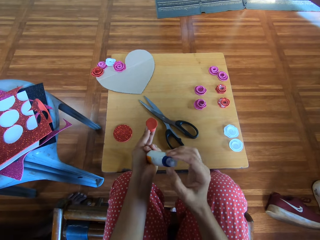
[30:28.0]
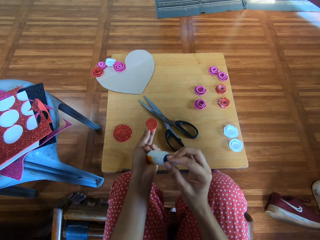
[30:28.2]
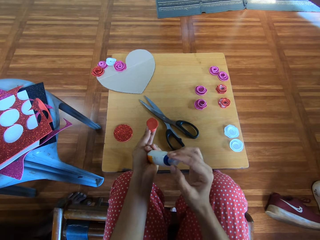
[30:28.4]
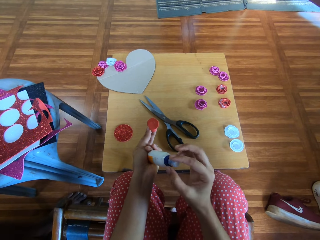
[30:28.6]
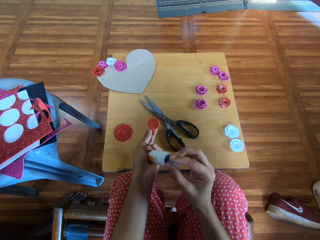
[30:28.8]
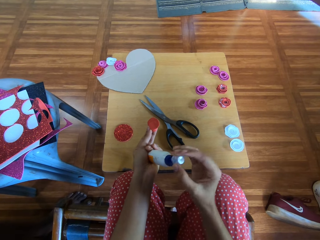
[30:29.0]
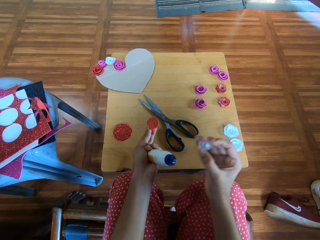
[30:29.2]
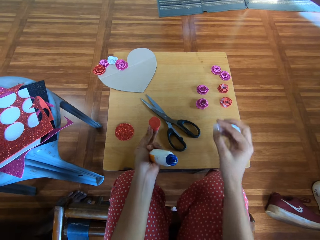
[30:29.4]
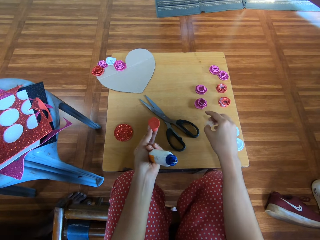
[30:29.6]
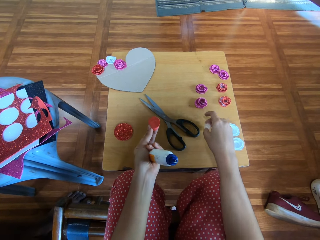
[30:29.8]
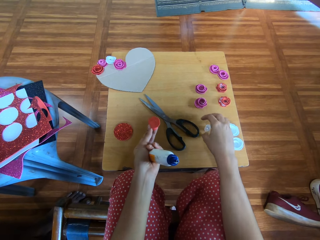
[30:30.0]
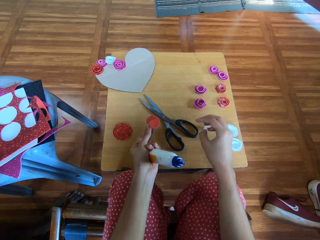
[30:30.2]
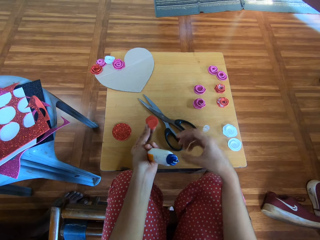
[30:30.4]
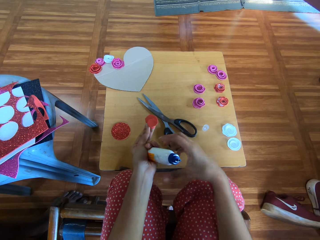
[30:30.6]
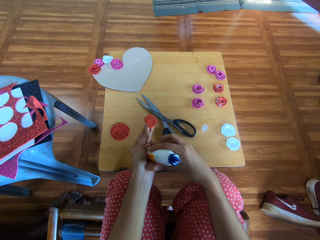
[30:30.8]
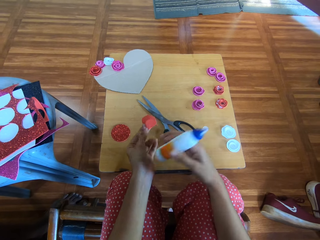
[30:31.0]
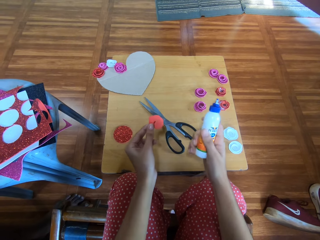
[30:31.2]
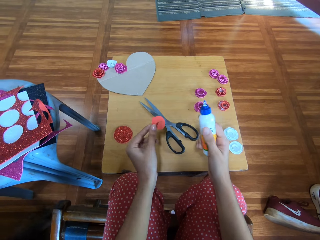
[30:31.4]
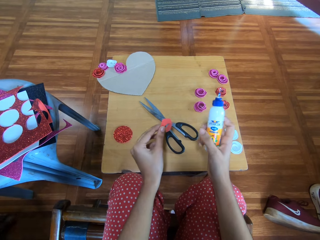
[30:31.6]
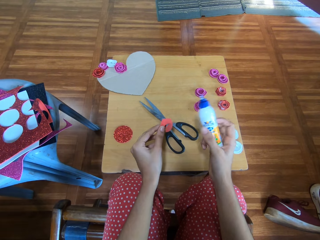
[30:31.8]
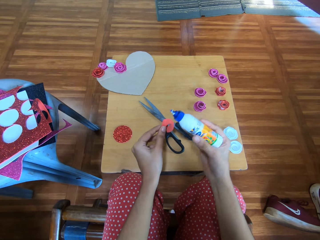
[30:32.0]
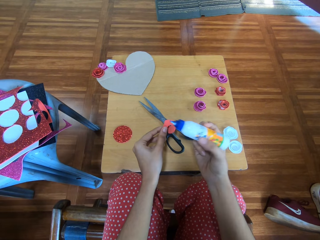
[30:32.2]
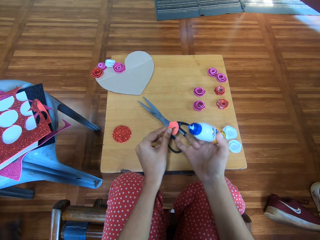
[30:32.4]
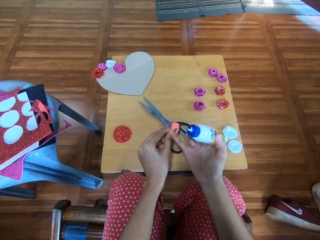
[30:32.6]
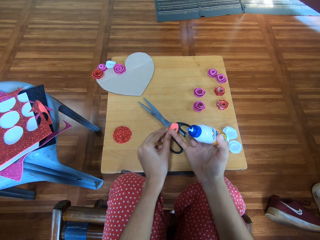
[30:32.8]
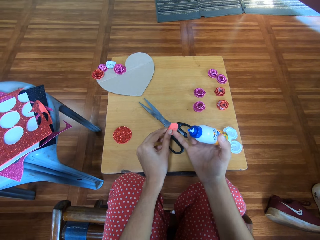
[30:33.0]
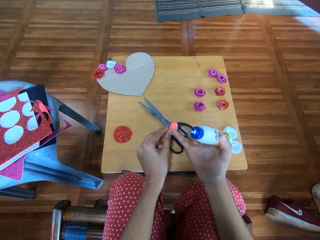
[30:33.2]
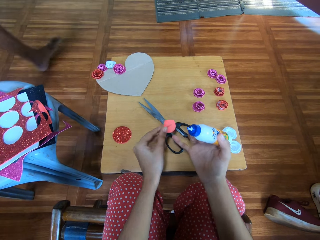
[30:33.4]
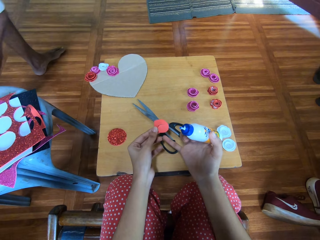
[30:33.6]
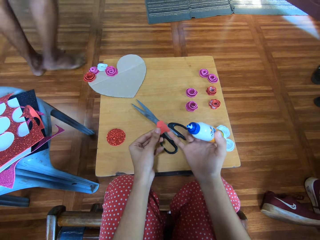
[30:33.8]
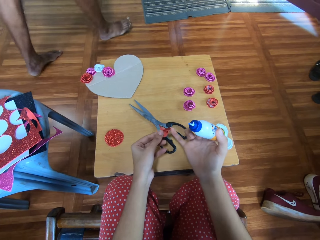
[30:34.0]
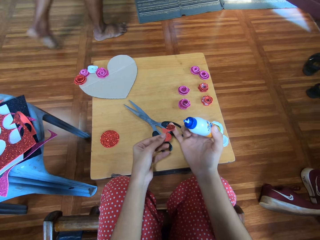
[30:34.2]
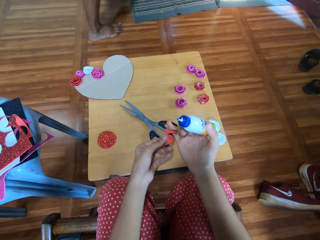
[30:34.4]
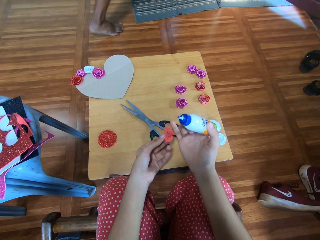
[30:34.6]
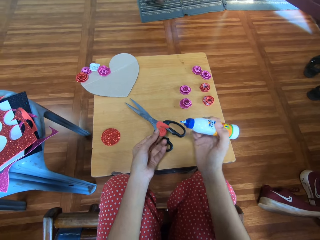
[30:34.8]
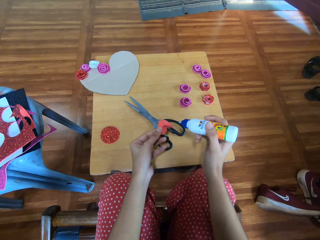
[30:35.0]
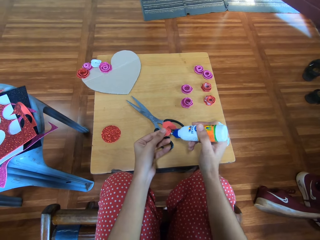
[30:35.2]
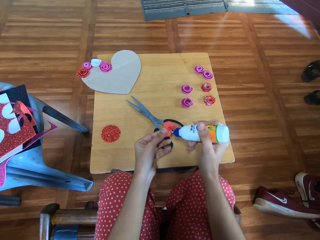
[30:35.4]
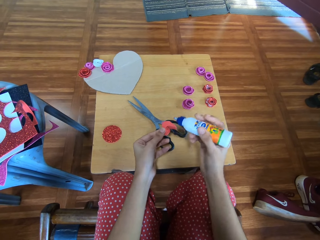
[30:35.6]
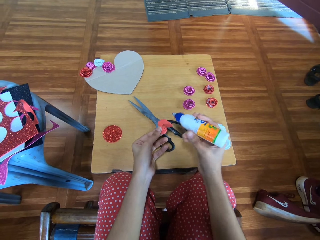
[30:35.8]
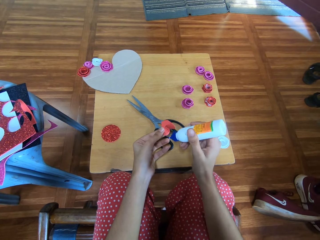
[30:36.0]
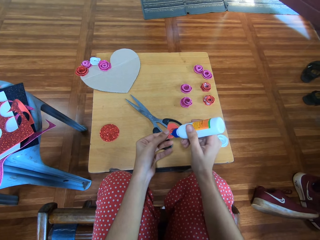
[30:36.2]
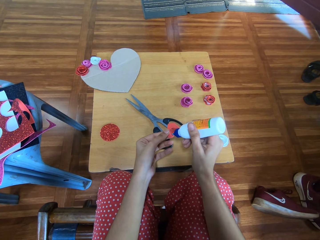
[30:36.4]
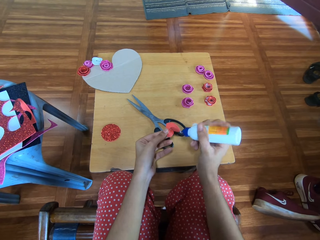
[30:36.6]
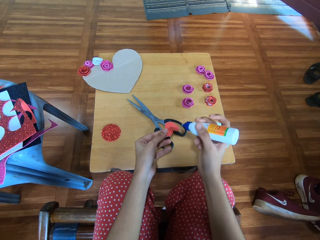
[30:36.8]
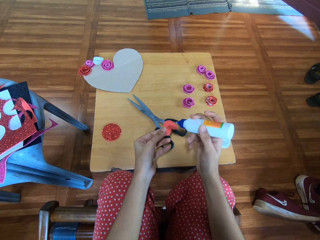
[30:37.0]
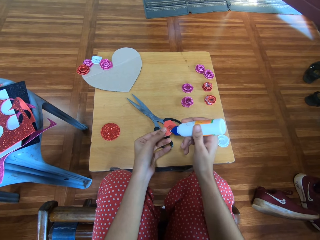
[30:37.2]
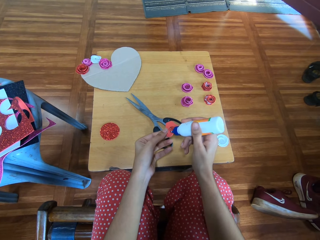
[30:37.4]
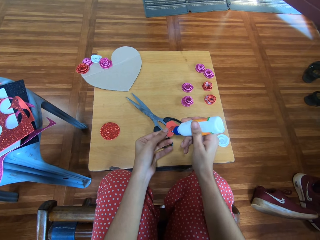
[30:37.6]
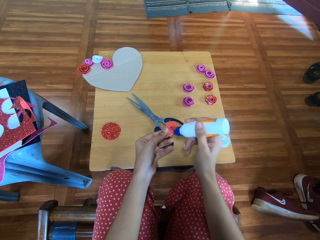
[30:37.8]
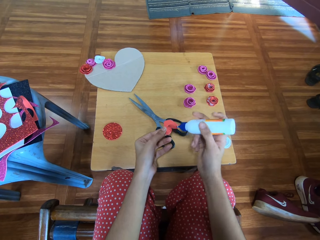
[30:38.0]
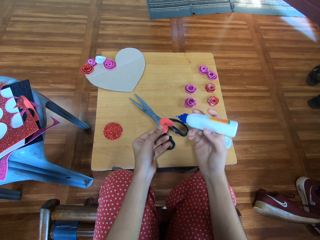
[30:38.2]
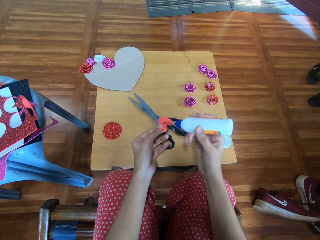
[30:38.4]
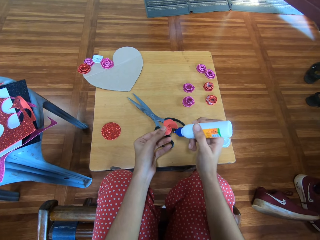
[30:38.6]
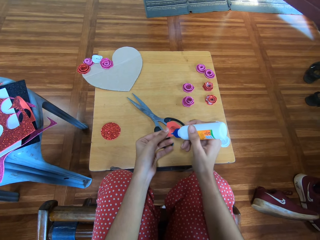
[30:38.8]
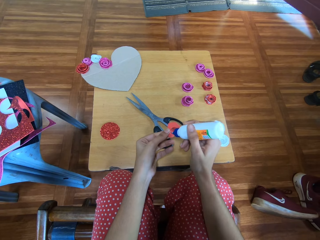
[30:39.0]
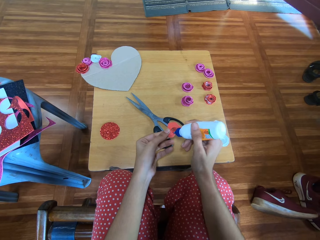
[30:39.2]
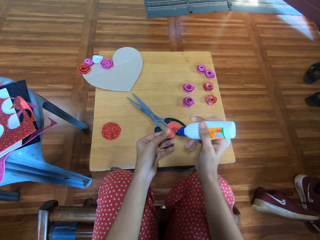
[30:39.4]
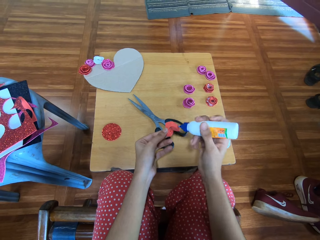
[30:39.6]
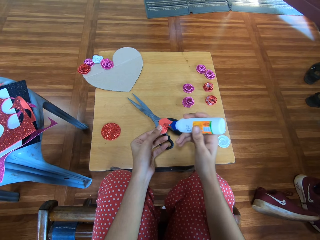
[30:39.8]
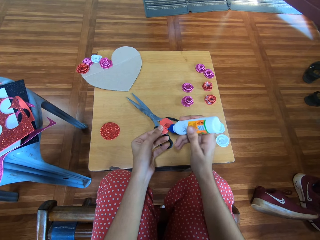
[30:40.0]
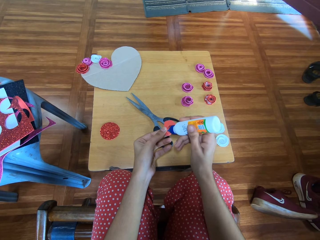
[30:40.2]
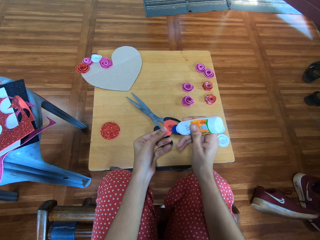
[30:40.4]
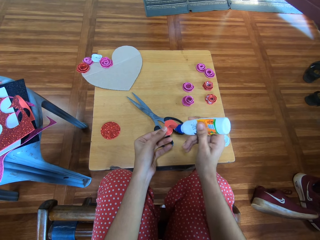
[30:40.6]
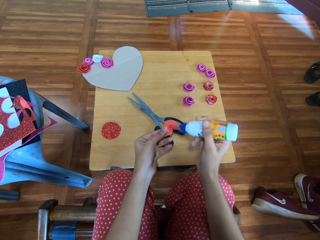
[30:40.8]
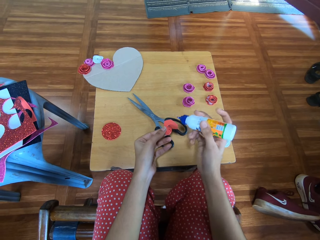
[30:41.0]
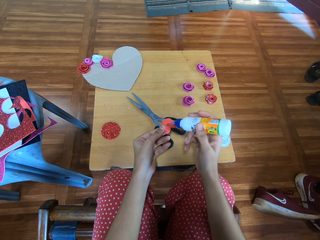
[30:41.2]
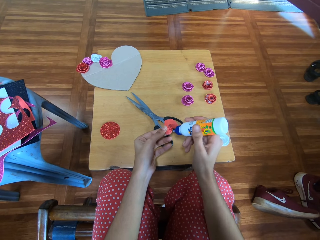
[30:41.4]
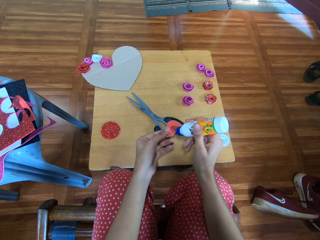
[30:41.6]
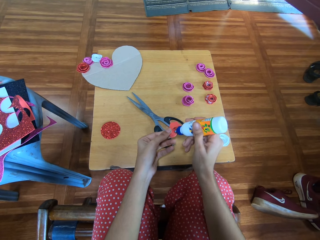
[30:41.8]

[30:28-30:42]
The camera wearer drops the cover onto the table. She passes the glue container to her right hand. A man walks around the room. The camera wearer applies the glue from the glue container onto the cardboard flower in her left hand.

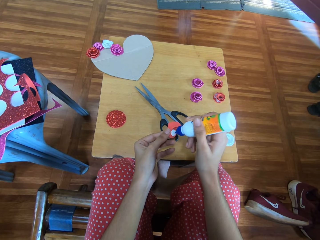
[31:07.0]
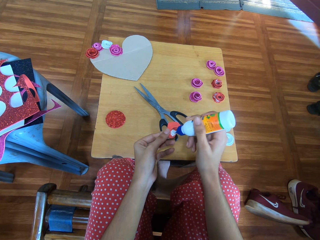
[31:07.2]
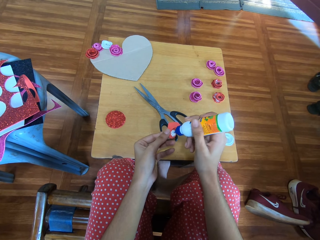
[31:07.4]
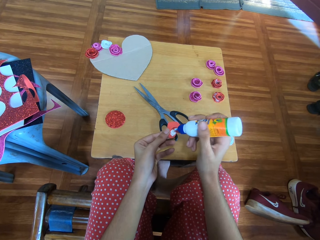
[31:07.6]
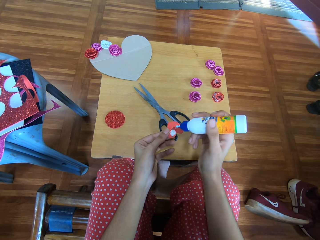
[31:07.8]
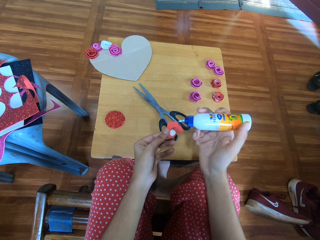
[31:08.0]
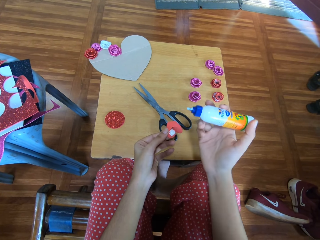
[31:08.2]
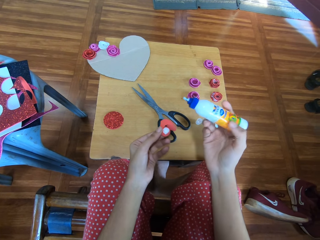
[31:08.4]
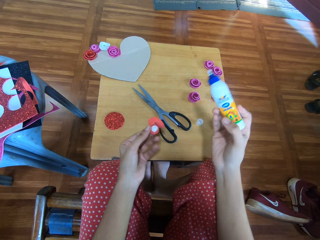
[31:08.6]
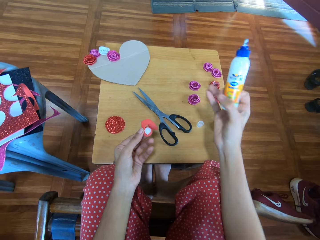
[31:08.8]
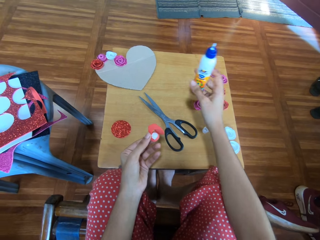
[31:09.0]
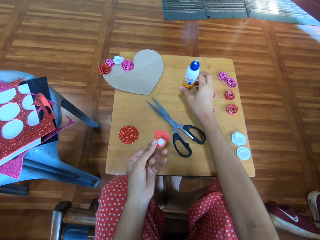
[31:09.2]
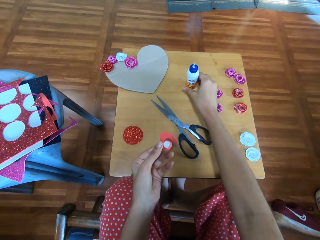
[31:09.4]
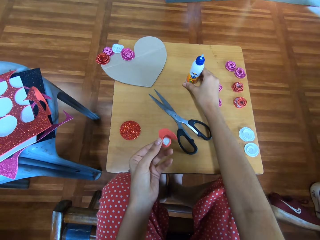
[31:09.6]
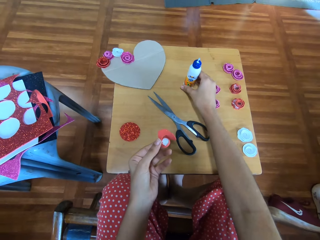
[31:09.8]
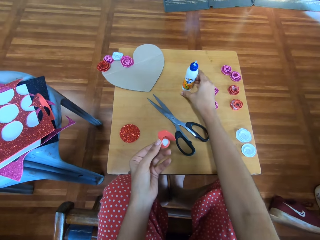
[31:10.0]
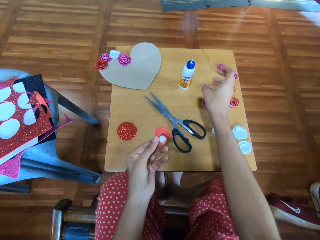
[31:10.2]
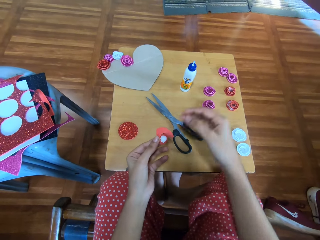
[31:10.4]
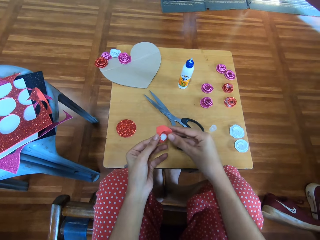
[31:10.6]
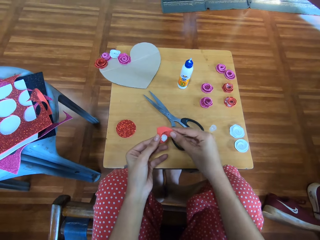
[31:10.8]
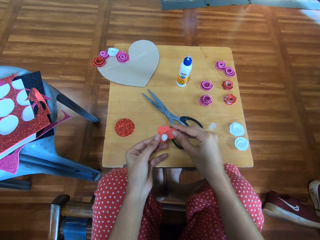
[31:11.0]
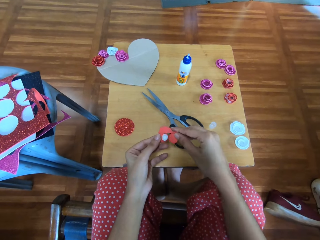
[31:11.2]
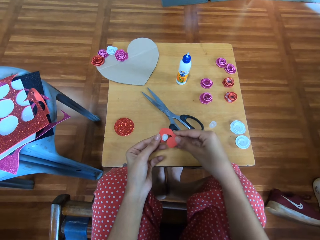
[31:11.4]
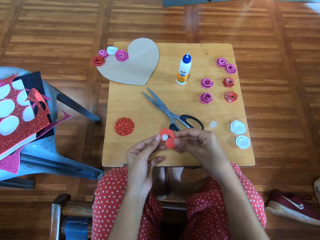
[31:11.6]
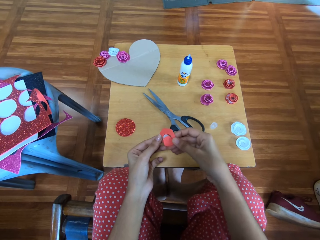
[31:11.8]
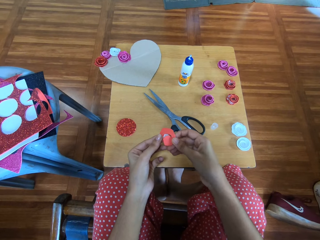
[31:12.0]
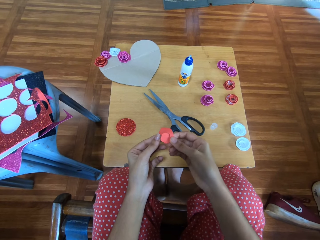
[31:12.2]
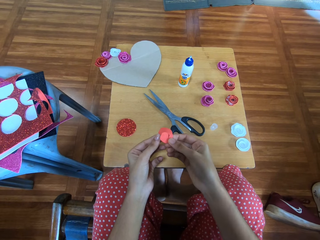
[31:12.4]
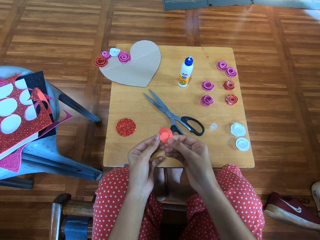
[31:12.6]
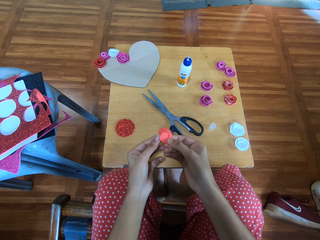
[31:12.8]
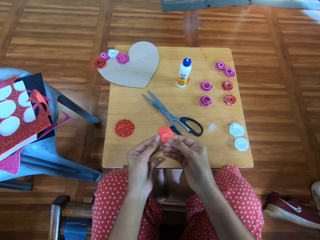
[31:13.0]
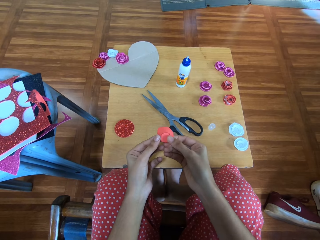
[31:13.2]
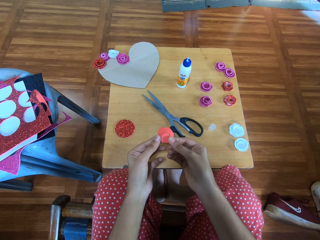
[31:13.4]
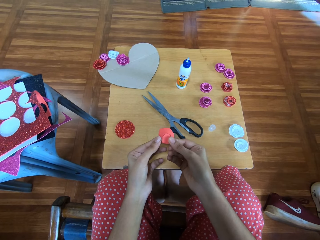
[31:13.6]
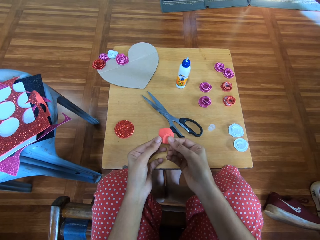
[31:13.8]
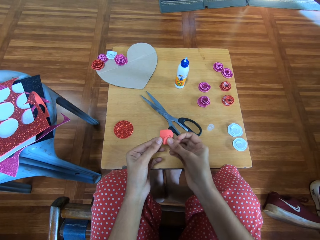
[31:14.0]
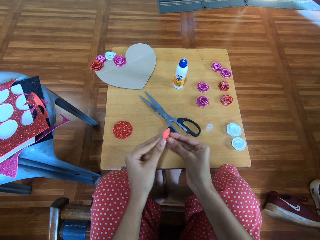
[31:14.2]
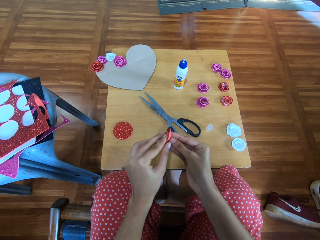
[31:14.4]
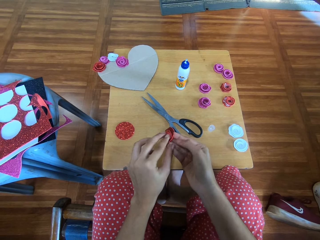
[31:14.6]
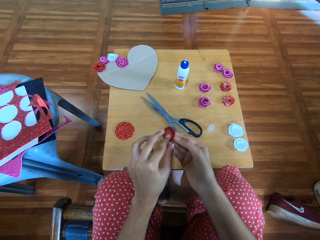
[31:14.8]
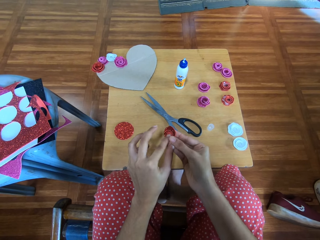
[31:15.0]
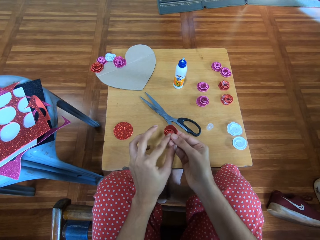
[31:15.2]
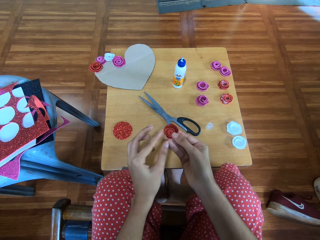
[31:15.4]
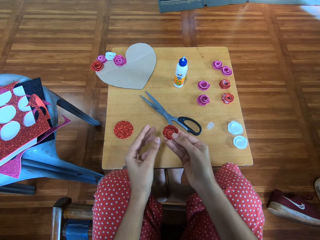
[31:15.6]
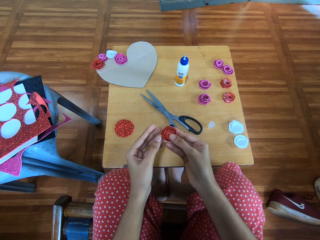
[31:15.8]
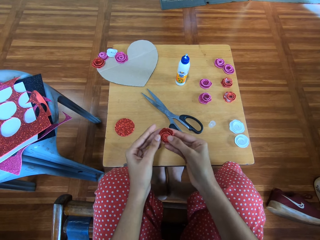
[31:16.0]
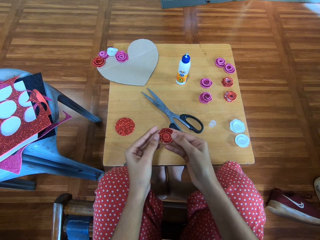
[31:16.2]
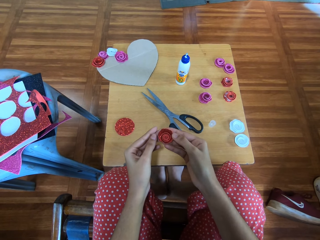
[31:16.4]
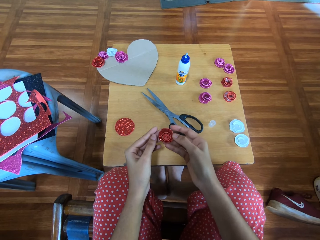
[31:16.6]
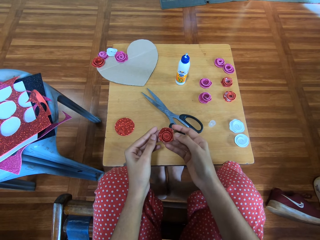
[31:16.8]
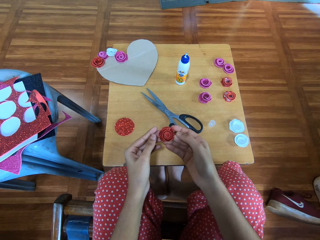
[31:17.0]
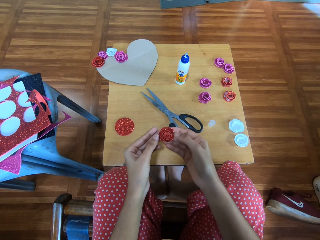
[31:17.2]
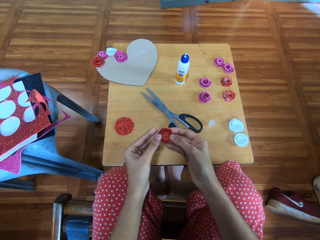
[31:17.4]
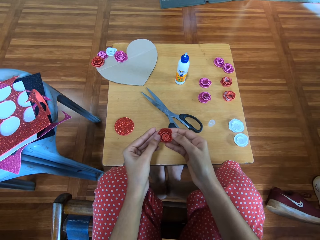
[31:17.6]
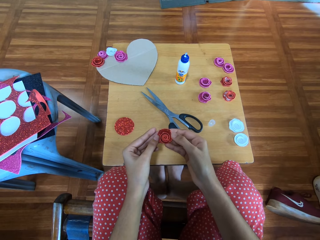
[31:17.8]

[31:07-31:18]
The camera wearer drops the glue container onto the table. She holds the glued flower shape piece of paper. She adjusts the cardboard flower with both her hands.
